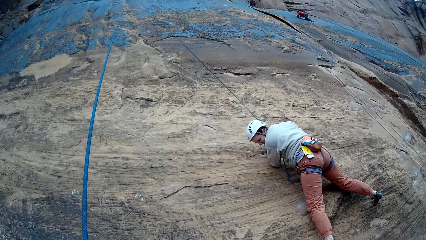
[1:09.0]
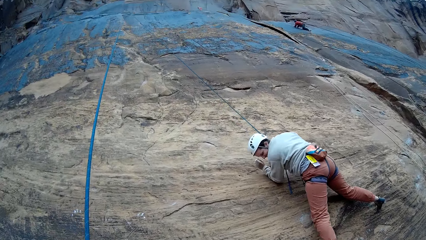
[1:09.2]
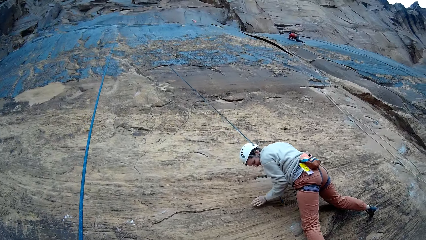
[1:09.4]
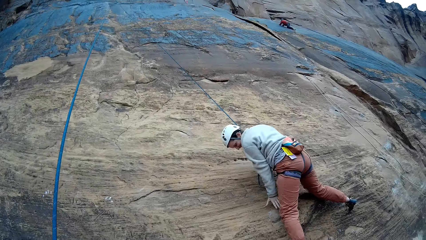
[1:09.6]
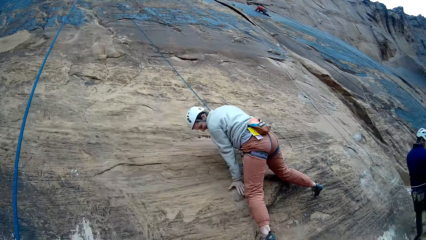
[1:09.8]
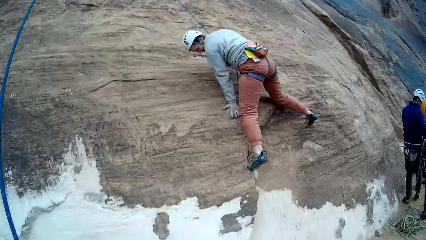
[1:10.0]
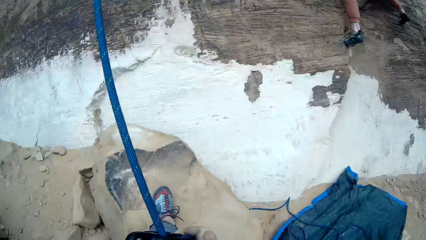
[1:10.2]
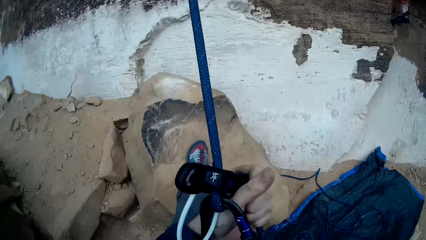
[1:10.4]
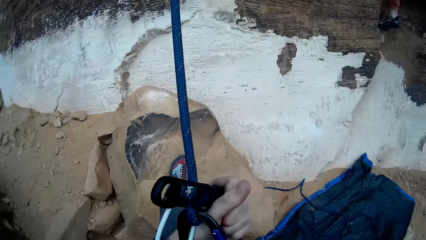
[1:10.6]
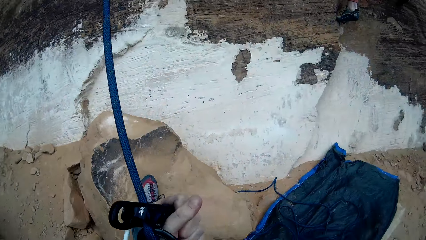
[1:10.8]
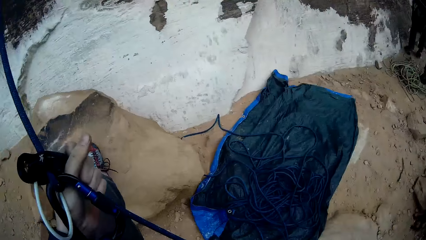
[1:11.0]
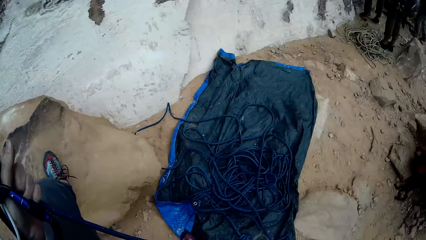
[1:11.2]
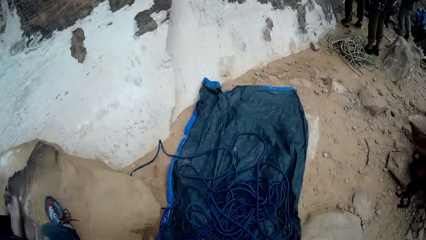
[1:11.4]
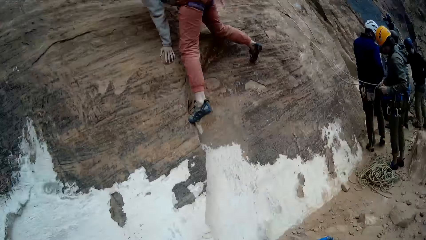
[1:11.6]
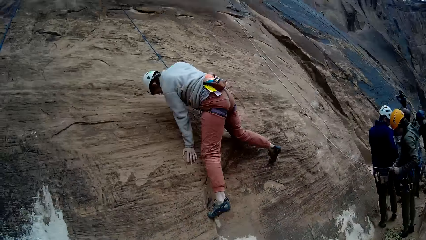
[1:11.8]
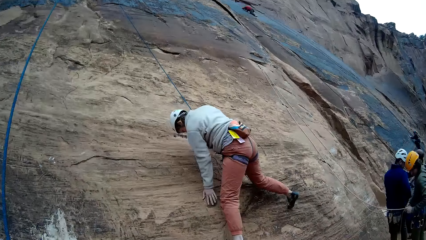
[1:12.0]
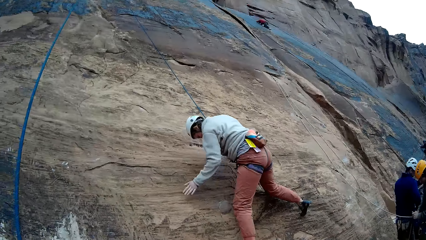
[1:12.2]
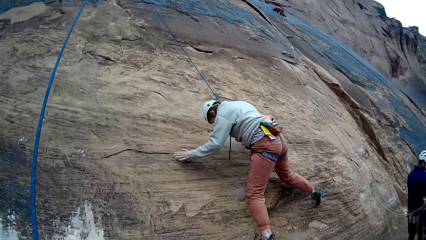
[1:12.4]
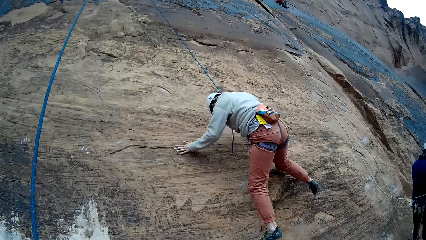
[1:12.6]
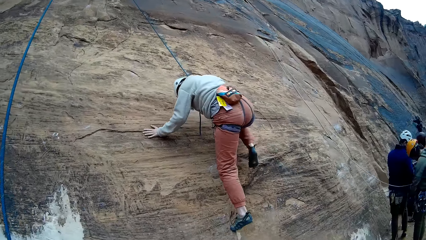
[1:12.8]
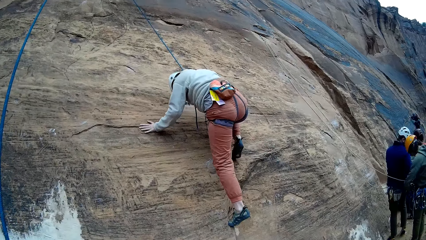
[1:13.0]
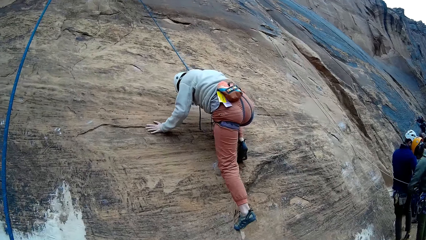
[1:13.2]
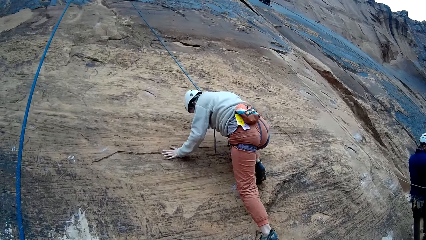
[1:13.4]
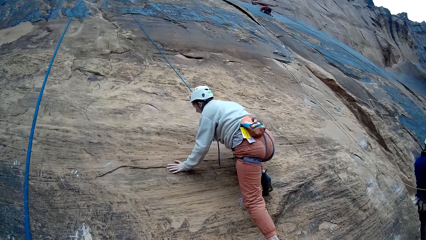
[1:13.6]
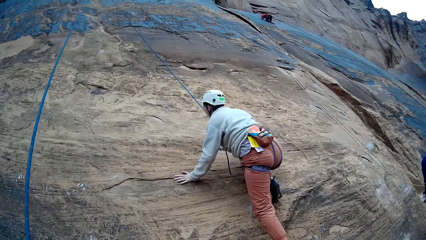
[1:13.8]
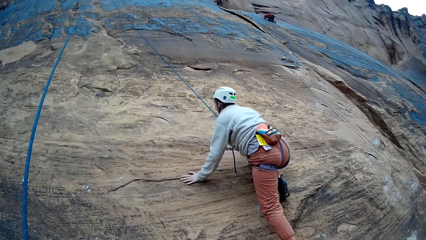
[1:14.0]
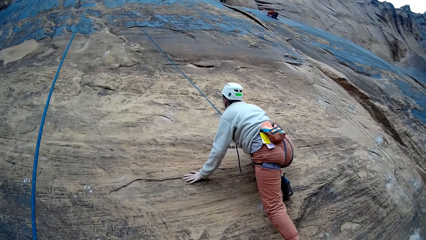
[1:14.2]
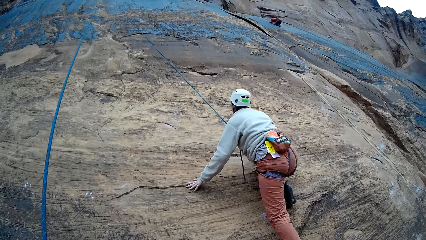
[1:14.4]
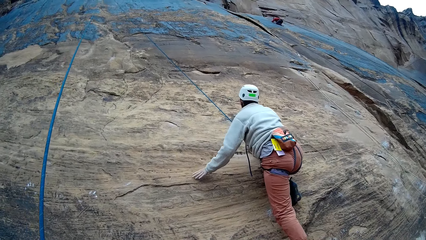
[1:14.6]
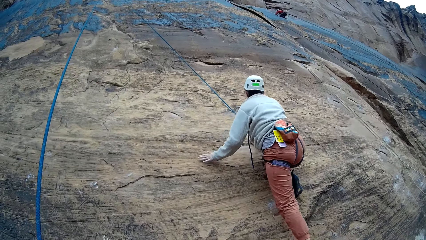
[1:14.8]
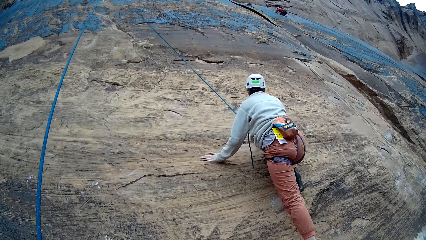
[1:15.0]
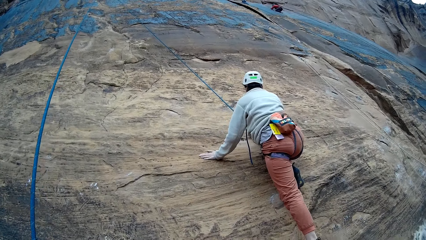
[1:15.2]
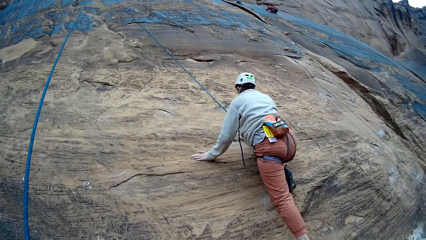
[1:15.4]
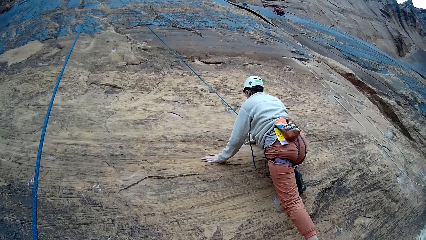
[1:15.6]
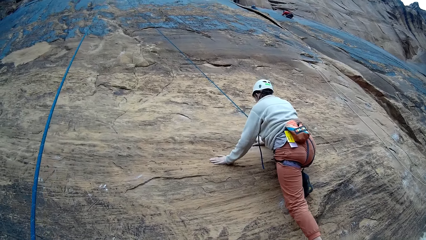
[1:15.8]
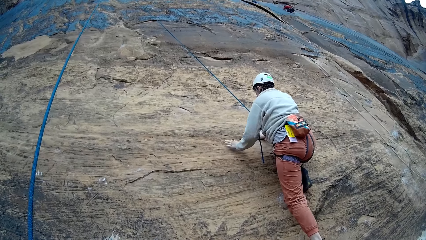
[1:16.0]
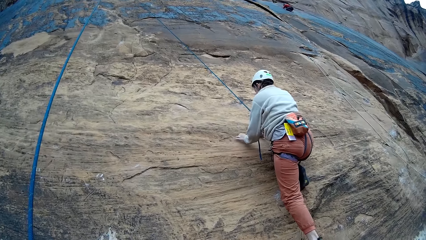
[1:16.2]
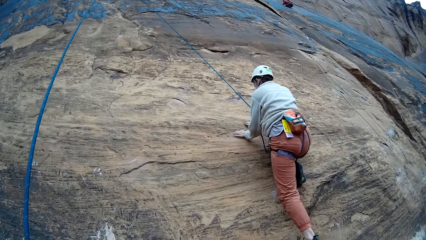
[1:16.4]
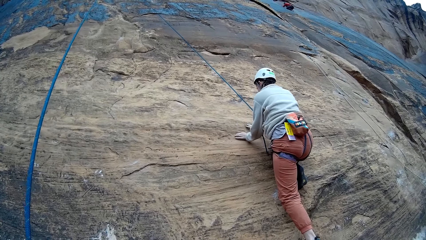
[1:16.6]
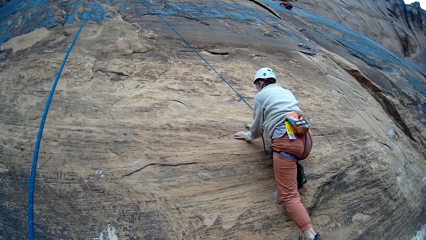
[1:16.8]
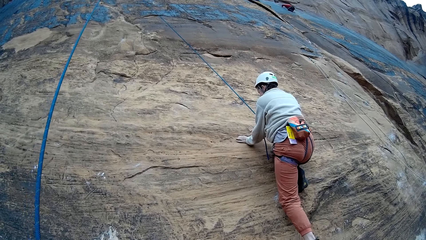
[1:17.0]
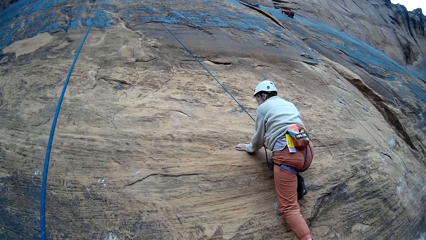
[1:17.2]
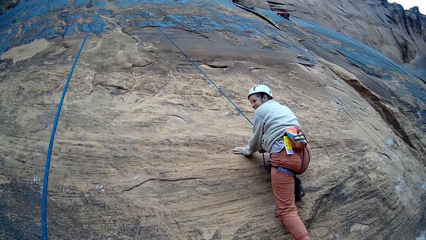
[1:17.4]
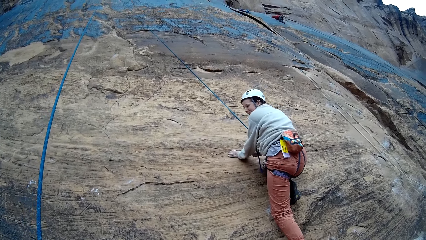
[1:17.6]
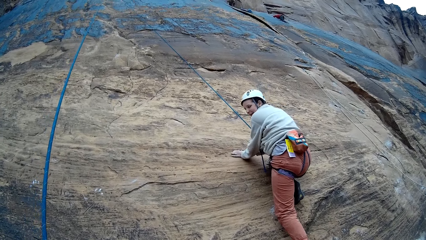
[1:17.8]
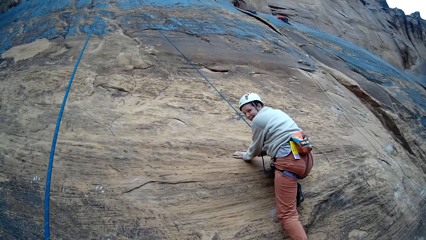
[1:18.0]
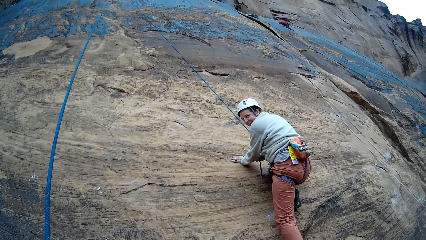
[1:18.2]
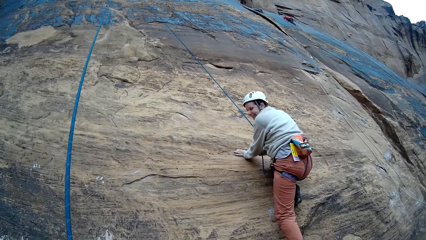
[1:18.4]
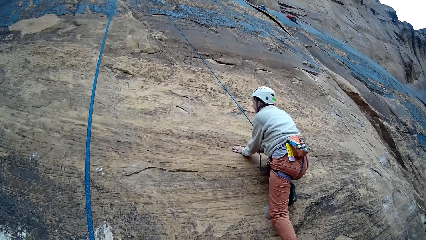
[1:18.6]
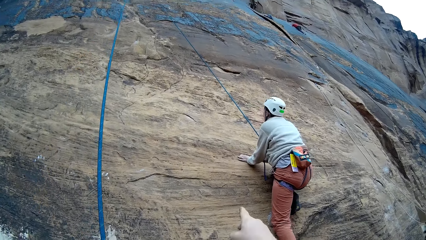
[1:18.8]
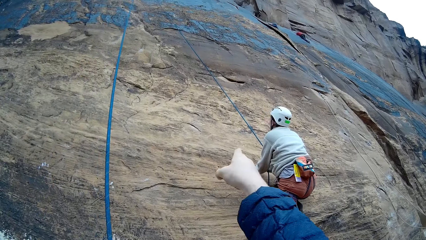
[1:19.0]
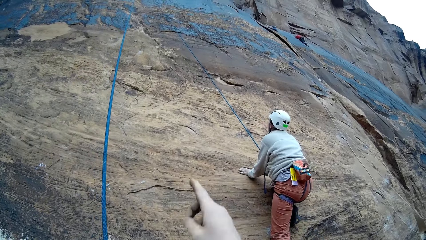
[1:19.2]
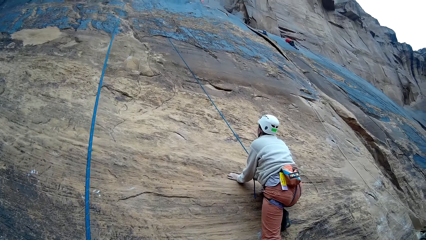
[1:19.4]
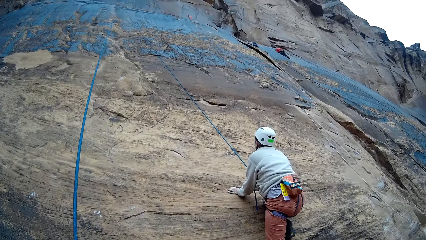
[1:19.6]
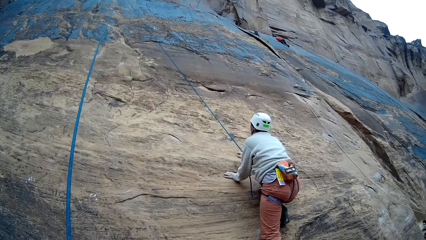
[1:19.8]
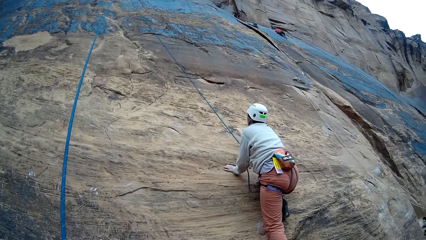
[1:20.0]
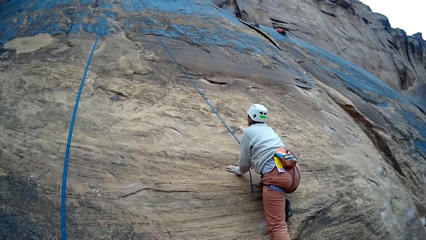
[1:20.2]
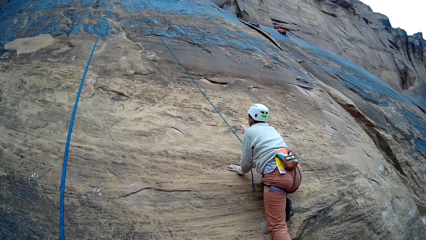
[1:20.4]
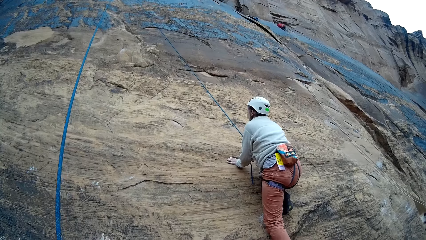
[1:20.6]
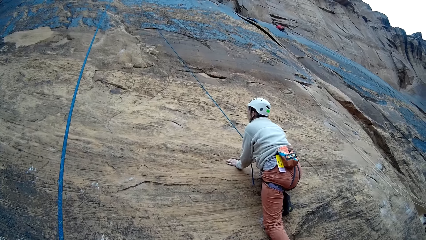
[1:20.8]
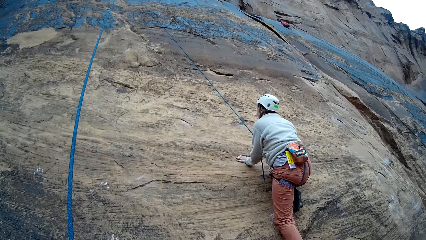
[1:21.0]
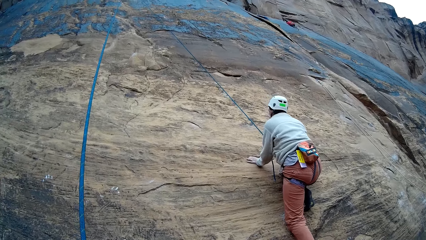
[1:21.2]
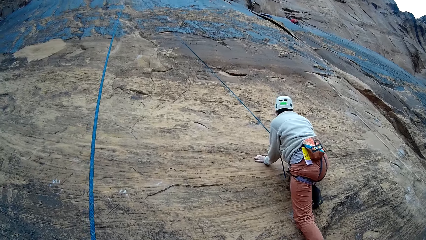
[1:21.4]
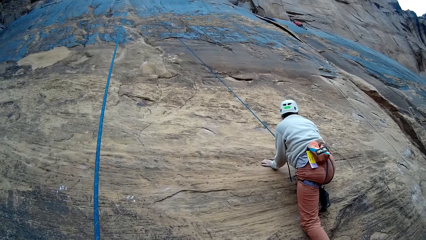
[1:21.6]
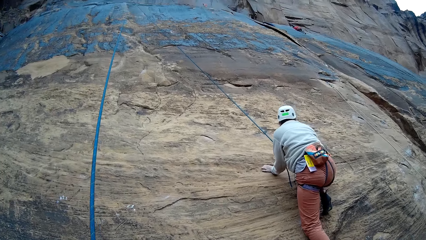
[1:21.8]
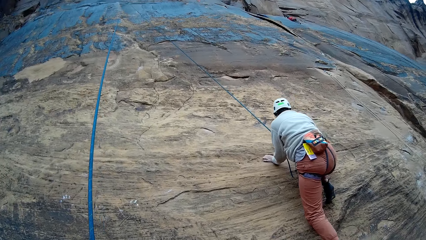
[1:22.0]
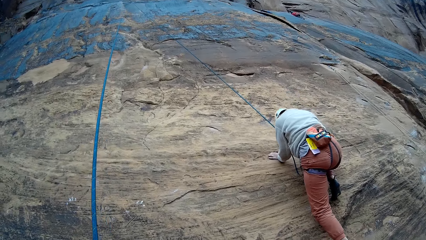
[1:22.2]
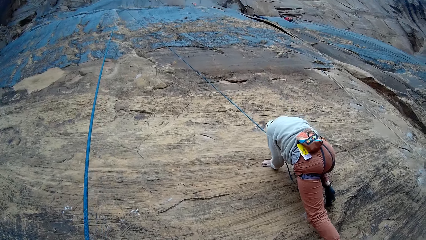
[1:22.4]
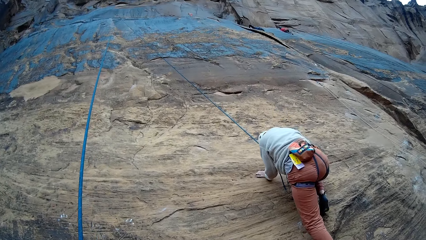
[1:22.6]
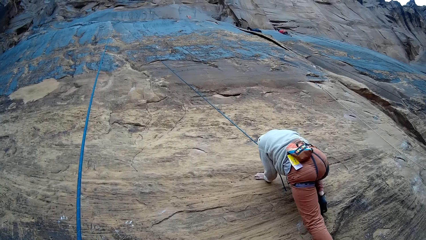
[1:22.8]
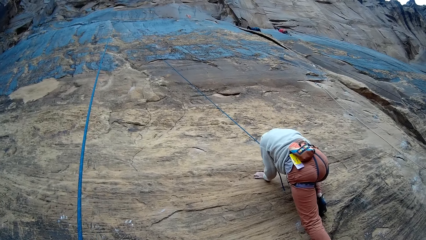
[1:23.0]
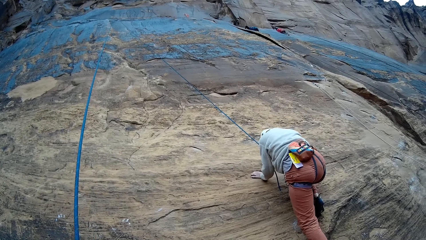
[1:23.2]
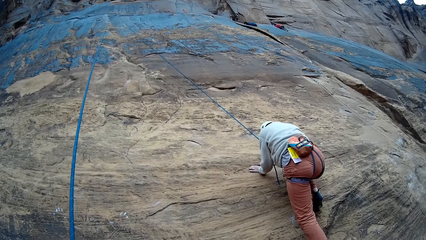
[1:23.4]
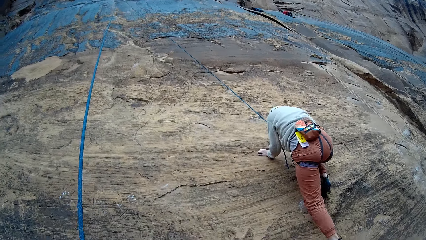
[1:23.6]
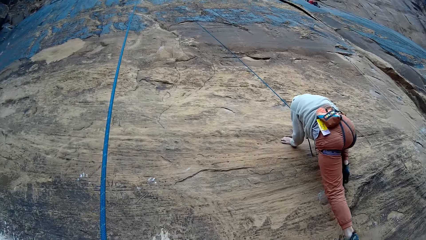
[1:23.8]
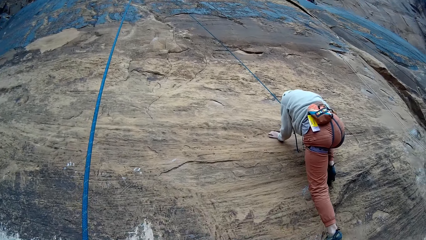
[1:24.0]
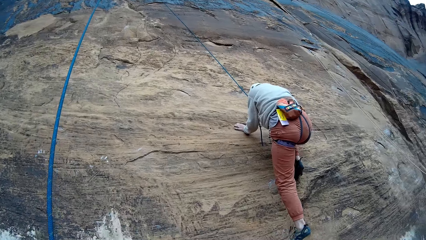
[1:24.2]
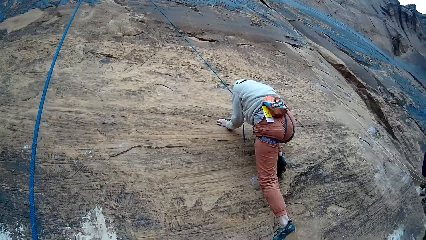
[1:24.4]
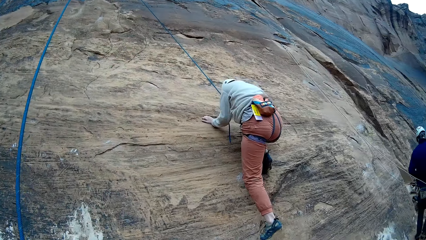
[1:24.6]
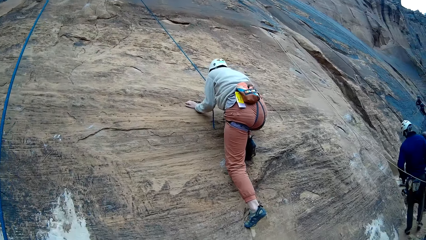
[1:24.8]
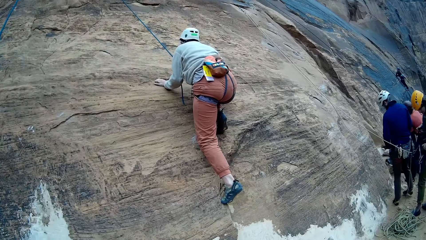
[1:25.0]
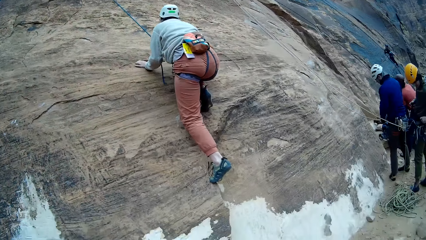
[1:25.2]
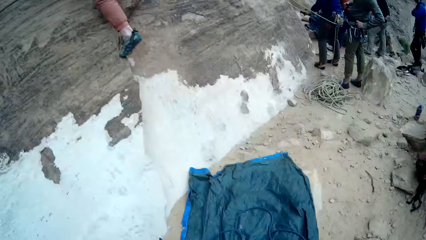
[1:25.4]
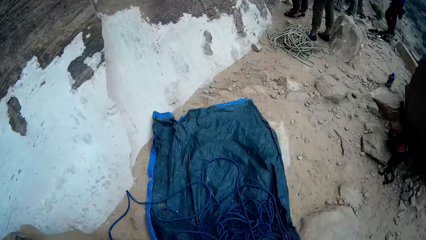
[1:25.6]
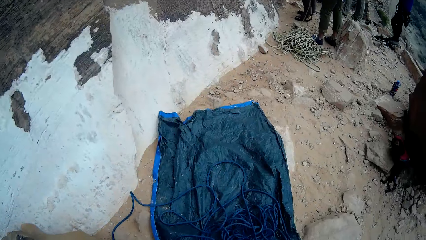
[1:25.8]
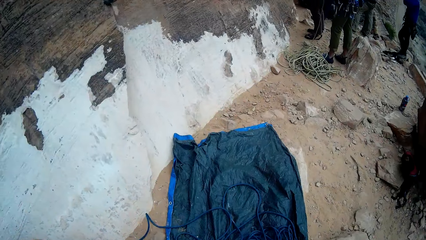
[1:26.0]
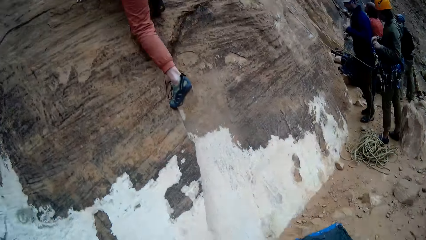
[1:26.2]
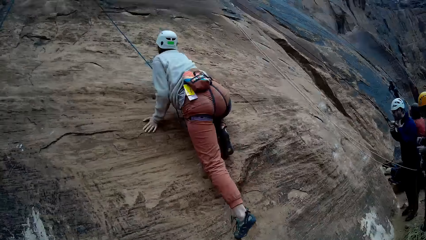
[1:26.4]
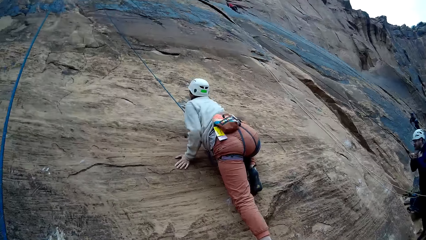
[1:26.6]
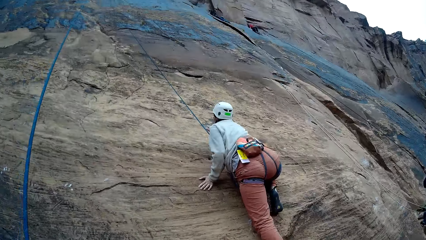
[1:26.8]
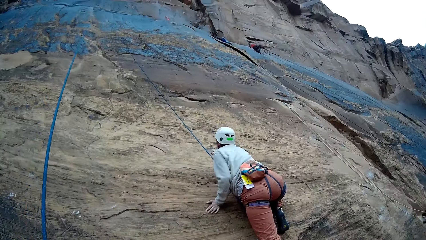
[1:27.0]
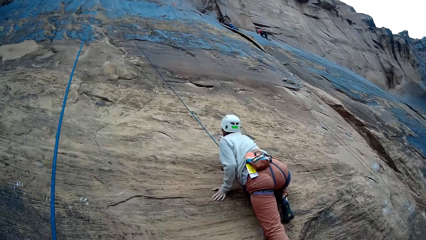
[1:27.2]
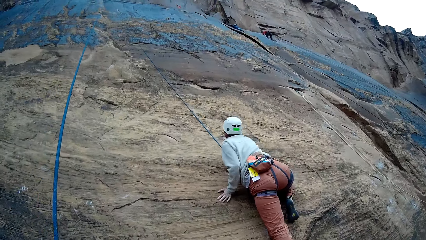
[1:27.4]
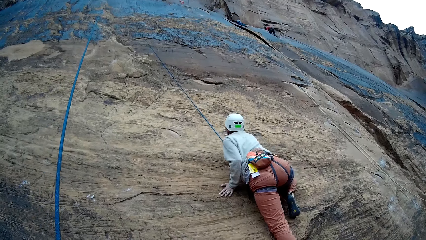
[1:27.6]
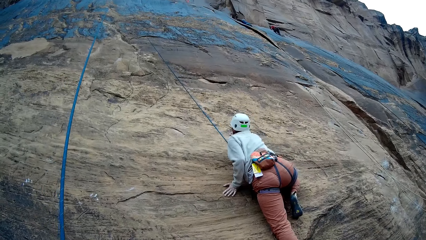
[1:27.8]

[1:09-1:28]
The camera wearer stares around. A man climbs the mountain. The camera wearer points at the mountain. They stare around.
